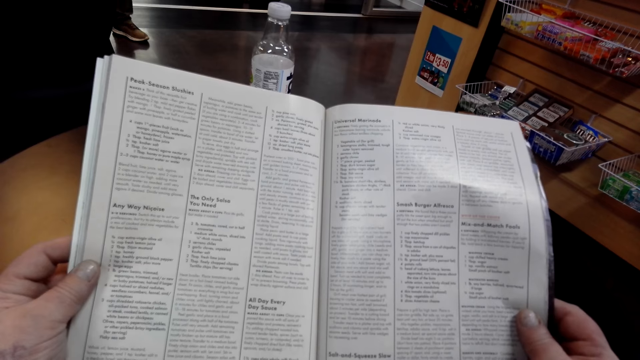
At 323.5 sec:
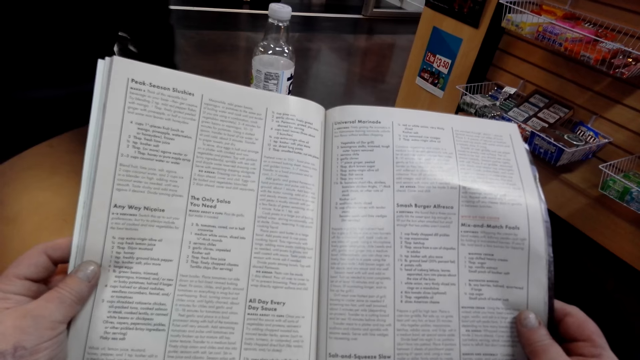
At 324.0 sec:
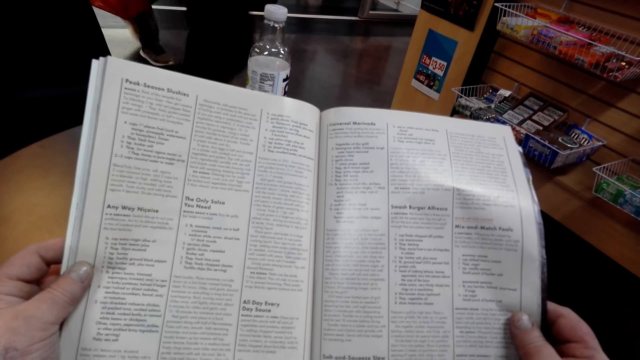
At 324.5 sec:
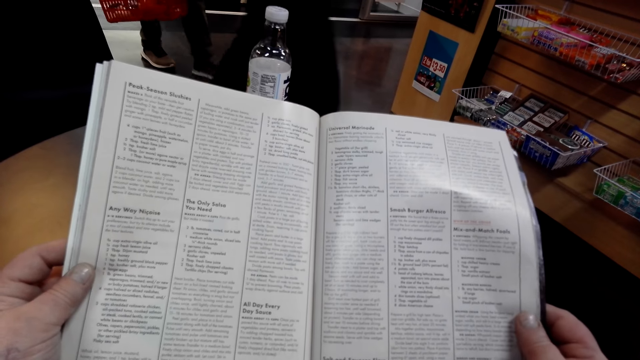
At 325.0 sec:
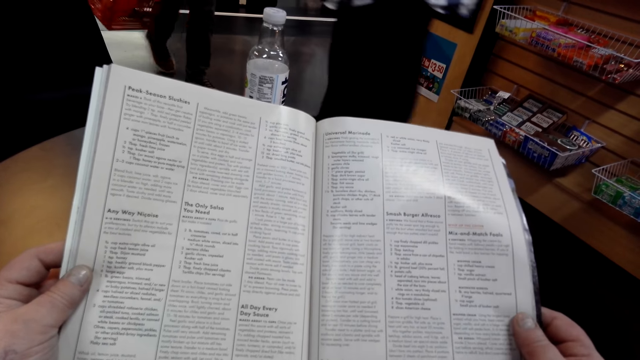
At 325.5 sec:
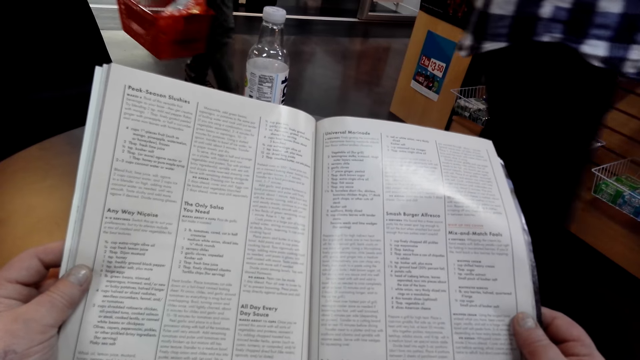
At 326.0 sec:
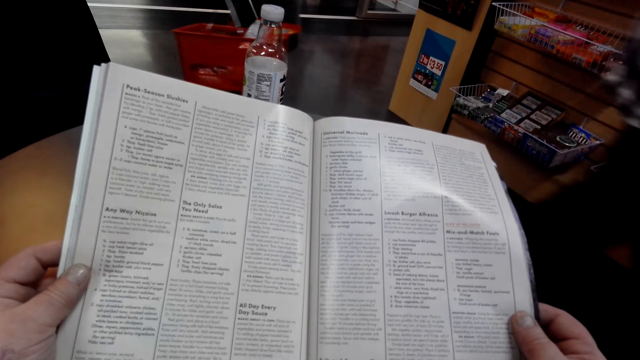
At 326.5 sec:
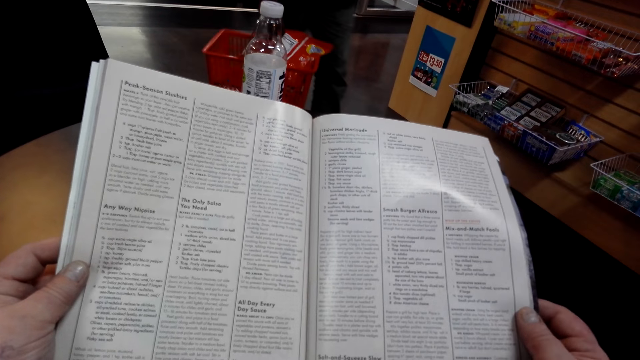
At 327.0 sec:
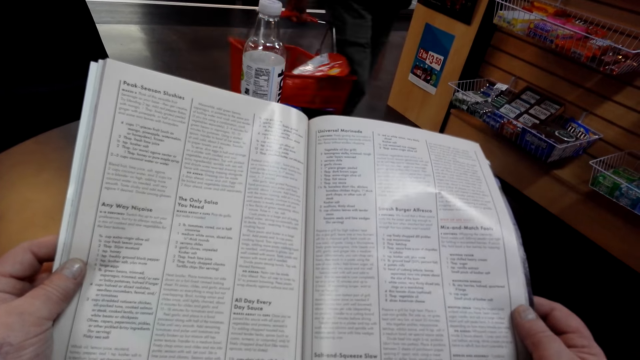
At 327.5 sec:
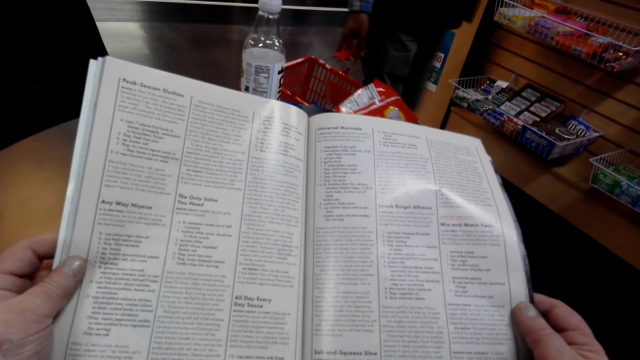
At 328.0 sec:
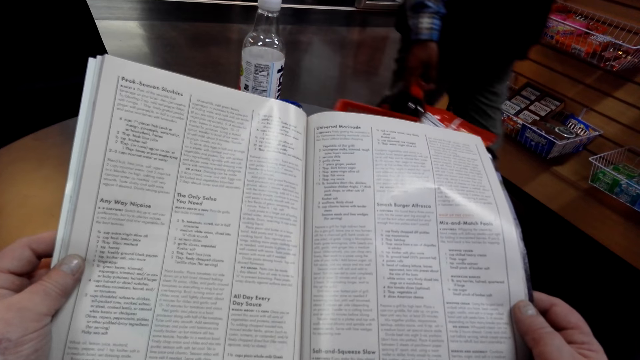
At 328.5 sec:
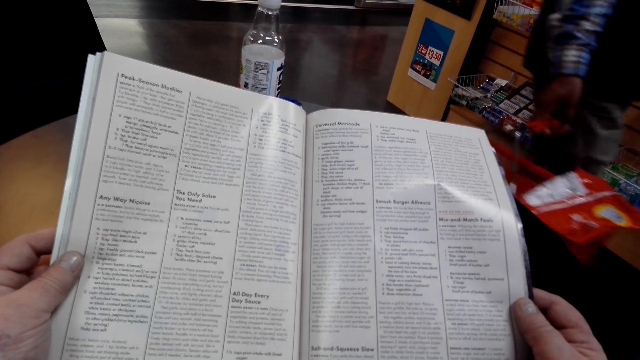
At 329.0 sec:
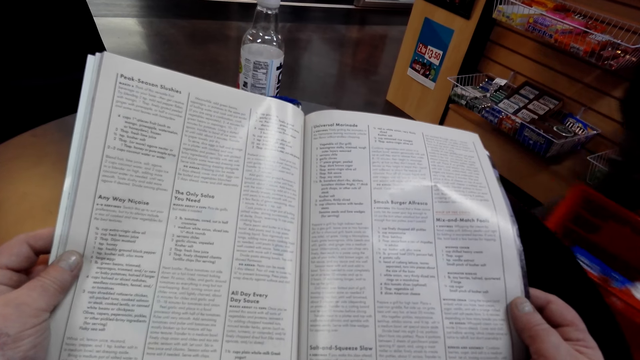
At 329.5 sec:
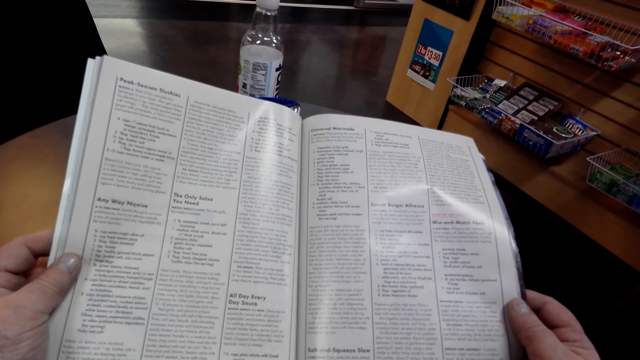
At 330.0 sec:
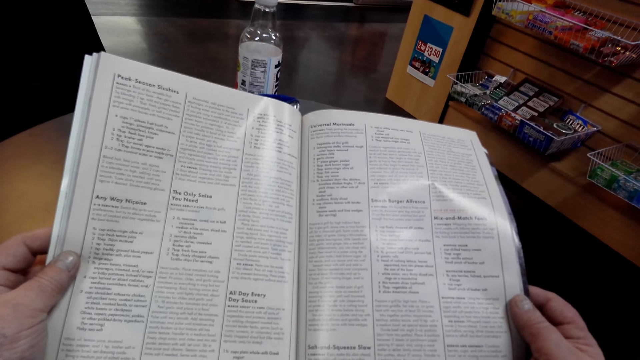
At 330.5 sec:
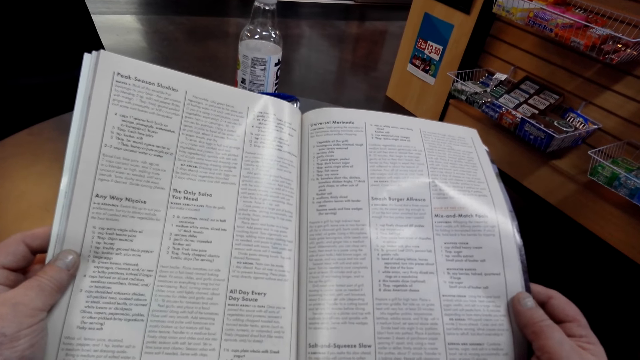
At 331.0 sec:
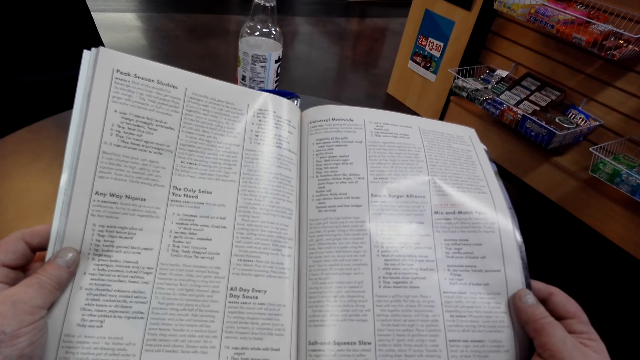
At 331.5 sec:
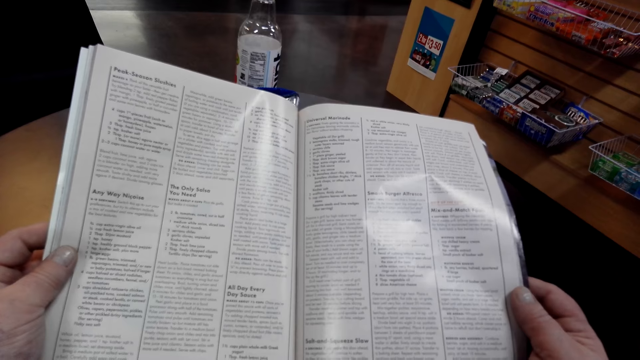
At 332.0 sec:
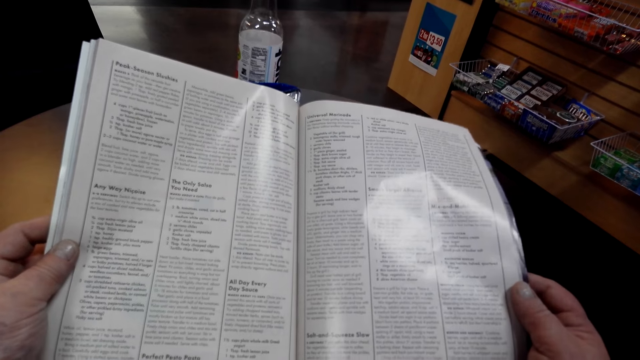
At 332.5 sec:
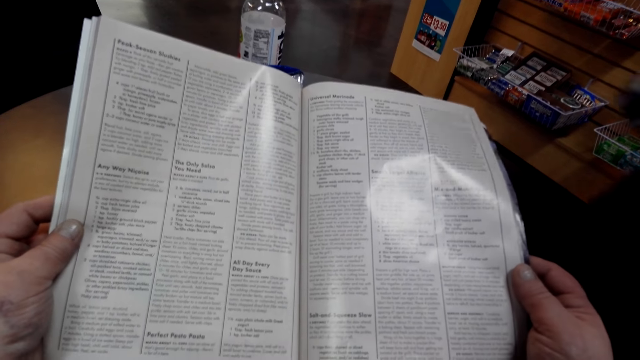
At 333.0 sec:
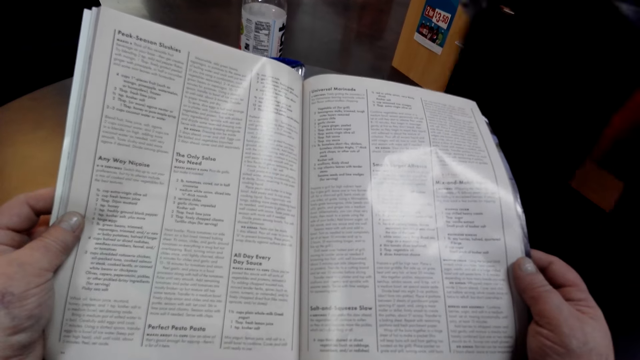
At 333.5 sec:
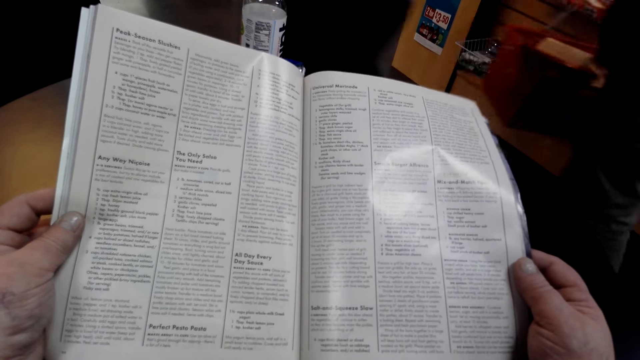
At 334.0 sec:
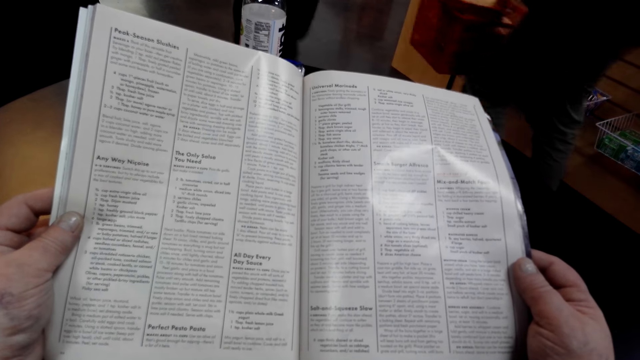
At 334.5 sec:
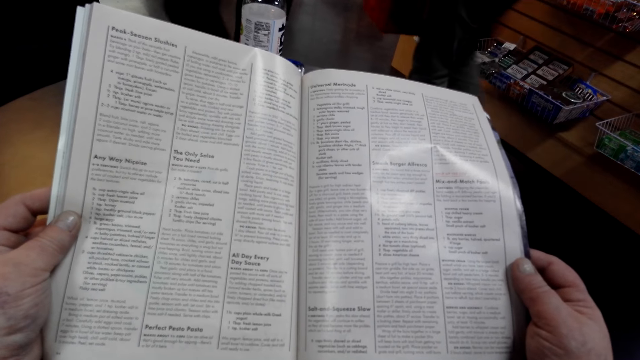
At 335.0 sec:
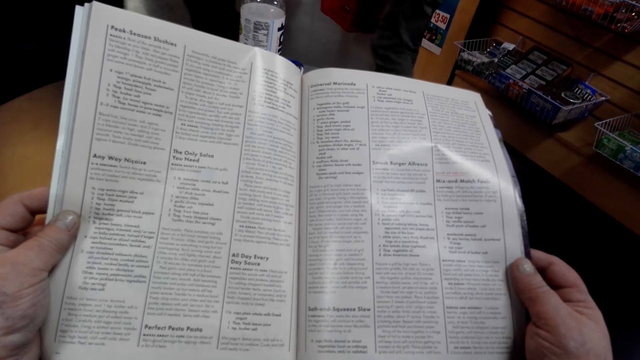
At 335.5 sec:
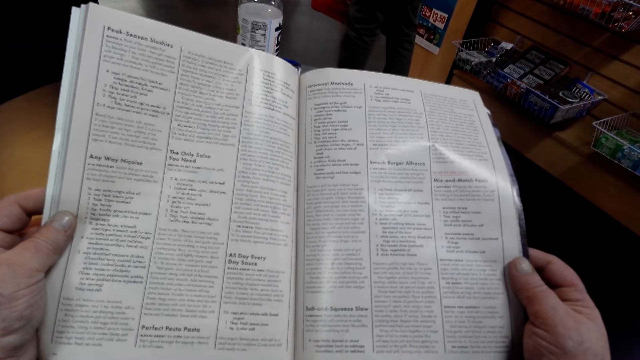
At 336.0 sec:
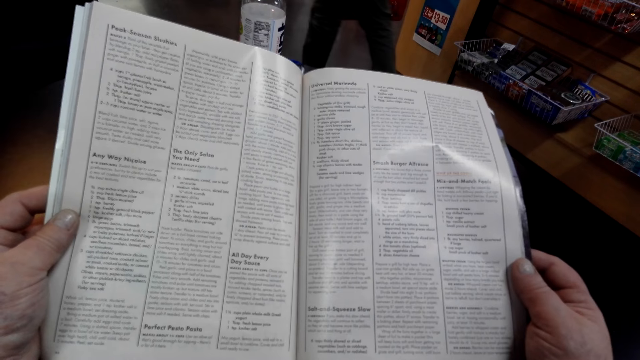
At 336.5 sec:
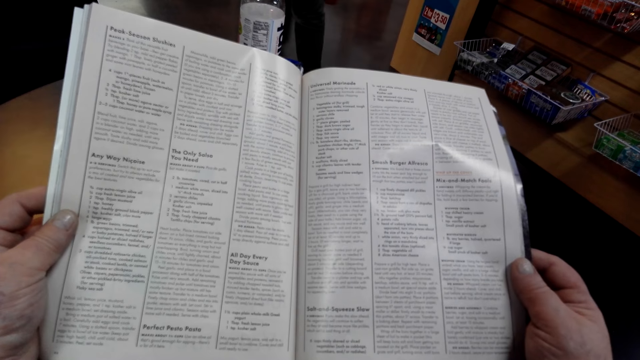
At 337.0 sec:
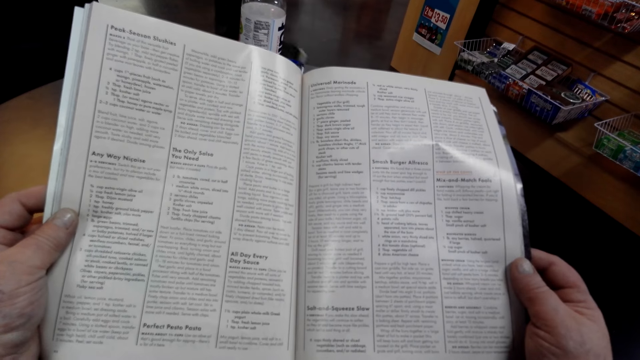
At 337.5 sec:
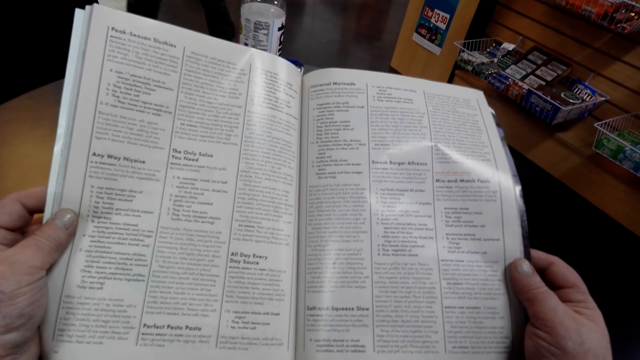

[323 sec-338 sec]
A man walks around. Another man walks around. The camera wearer reads the magazine. The first man walks around. The other man walks around.

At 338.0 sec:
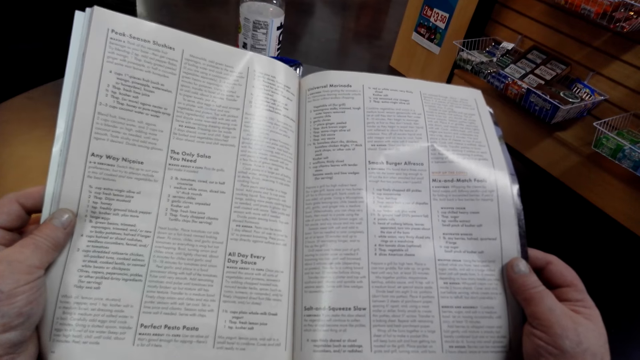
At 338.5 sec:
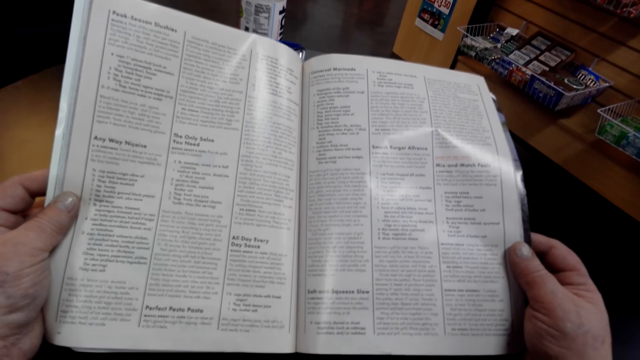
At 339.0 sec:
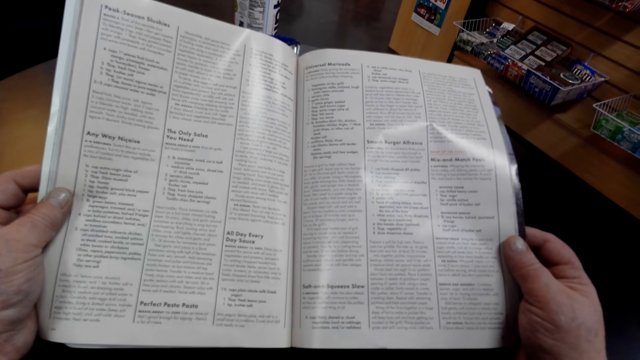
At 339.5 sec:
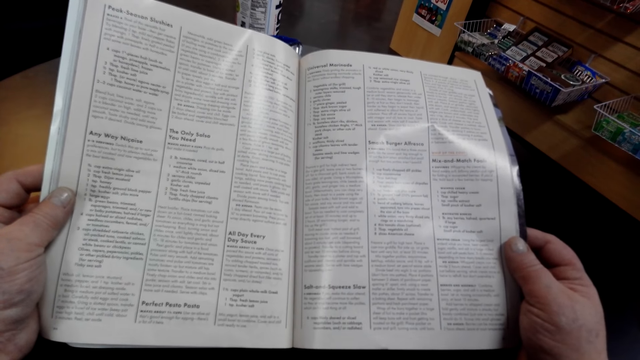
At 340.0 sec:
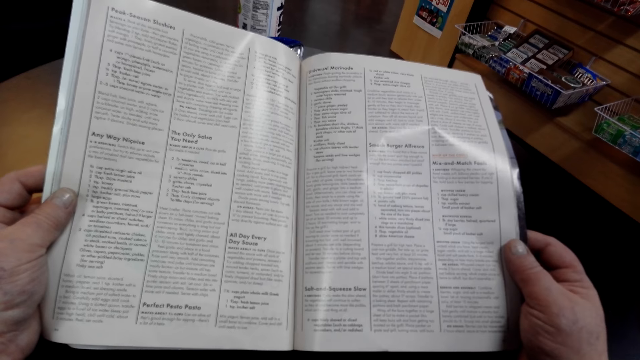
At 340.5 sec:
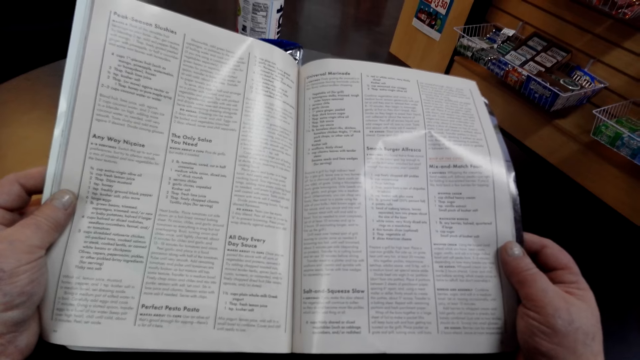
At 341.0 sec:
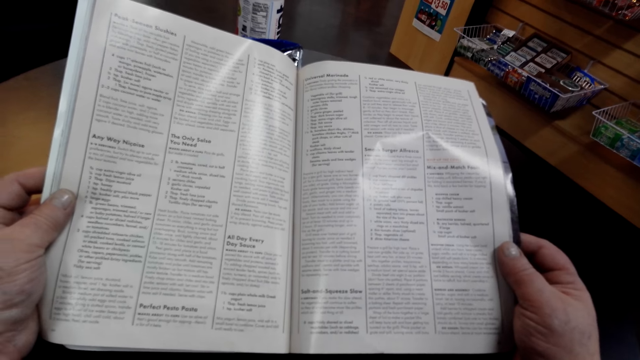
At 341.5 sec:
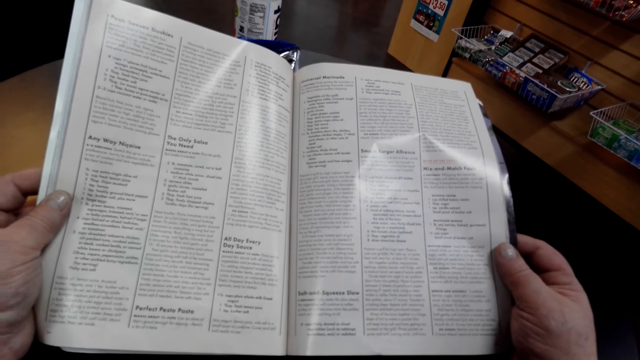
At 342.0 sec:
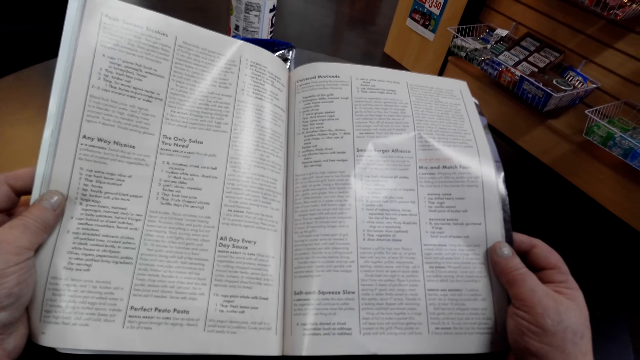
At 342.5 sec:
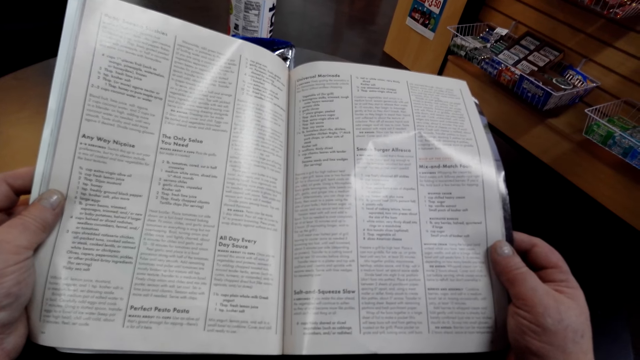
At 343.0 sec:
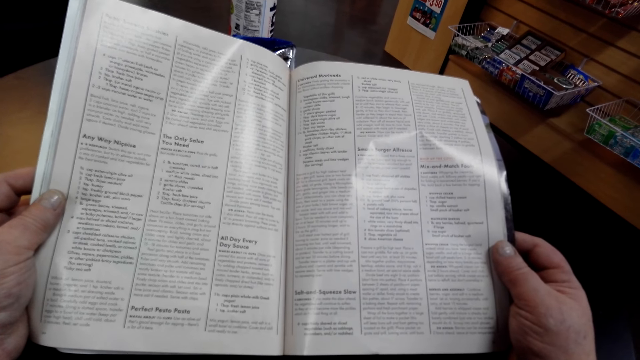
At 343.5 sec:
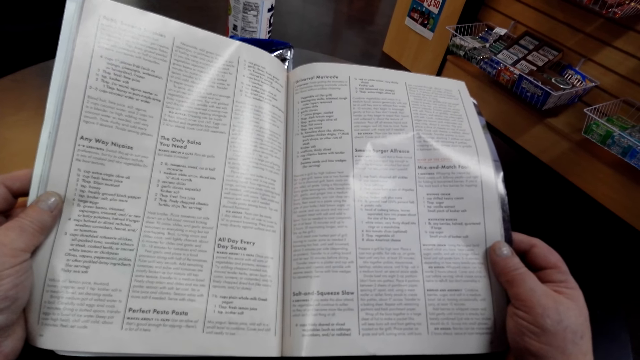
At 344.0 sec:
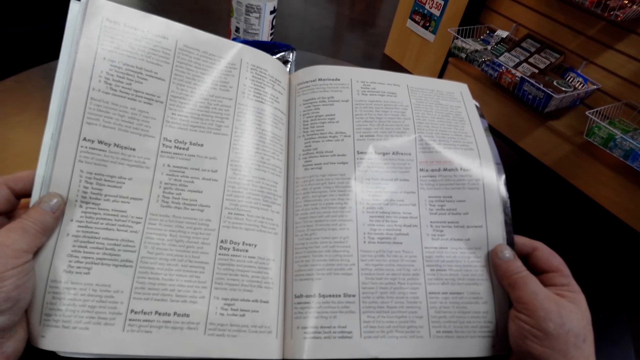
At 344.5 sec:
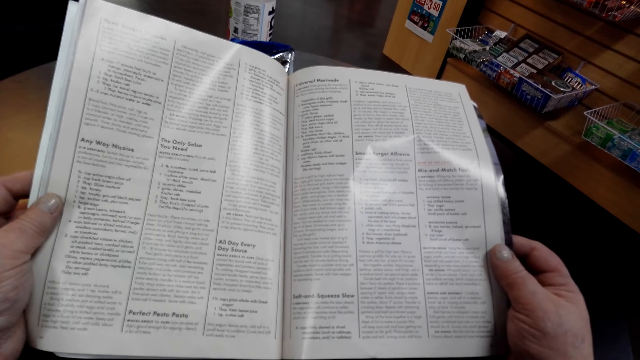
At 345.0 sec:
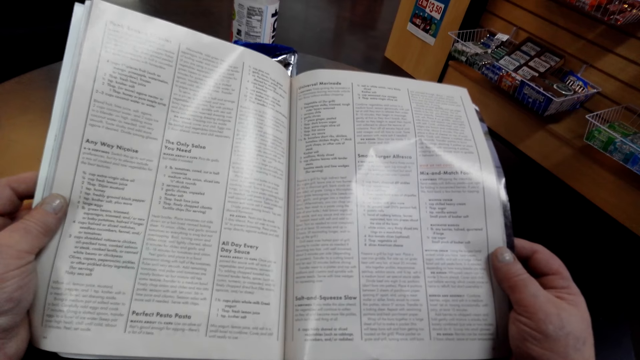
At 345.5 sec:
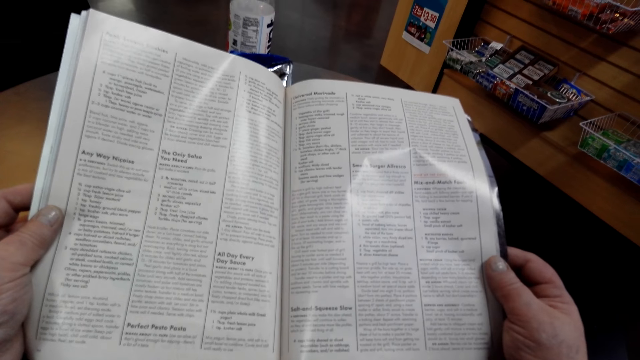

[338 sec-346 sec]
The camera wearer reads the magazine.
